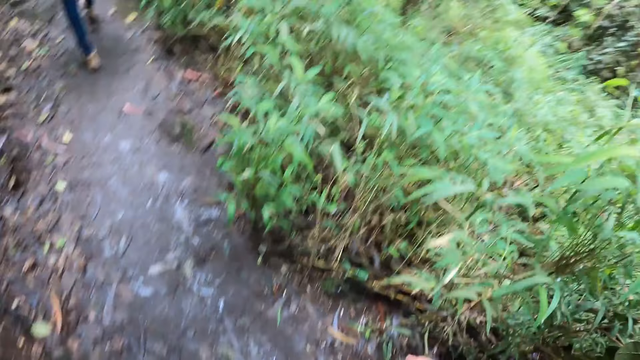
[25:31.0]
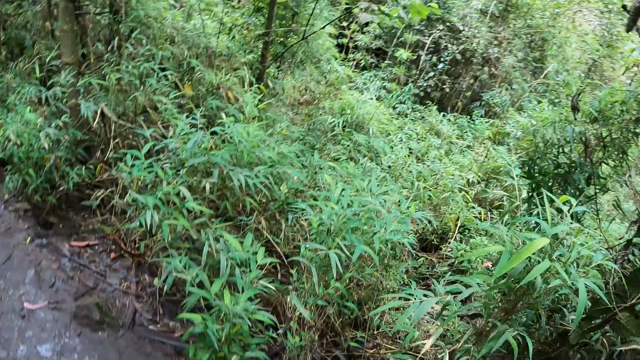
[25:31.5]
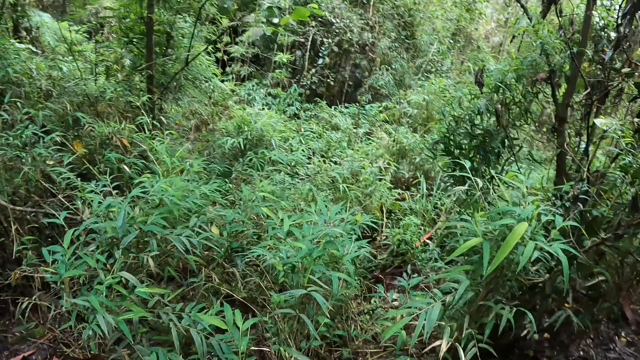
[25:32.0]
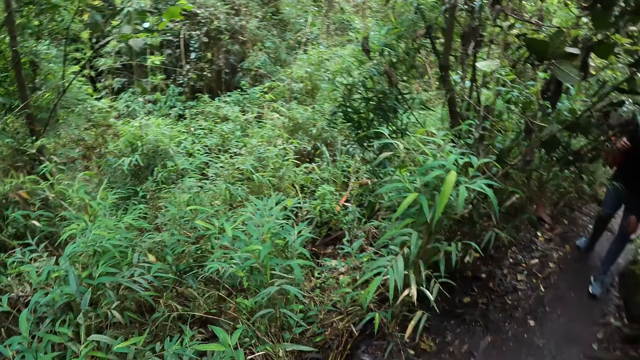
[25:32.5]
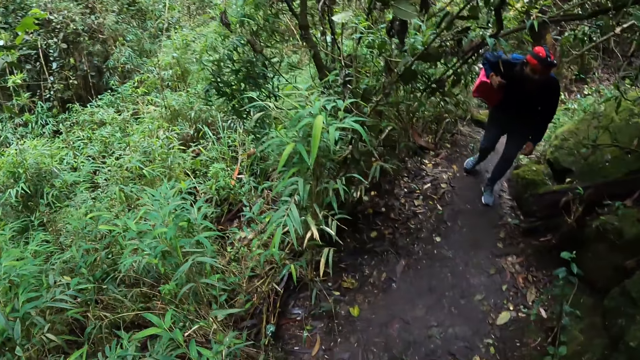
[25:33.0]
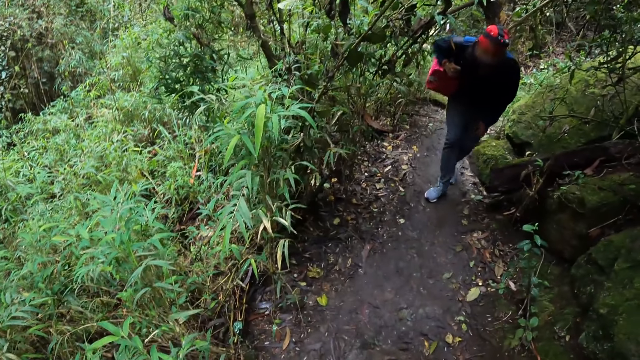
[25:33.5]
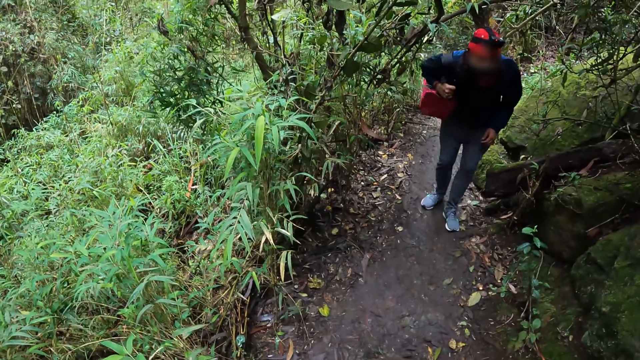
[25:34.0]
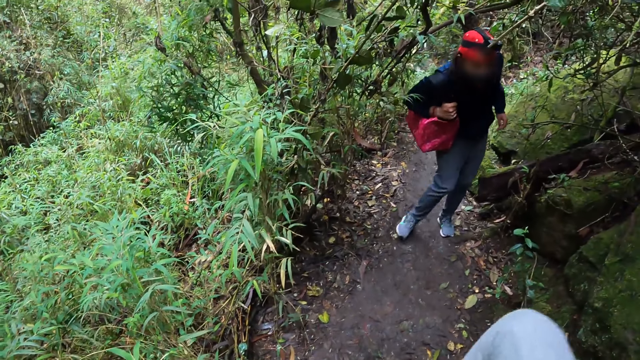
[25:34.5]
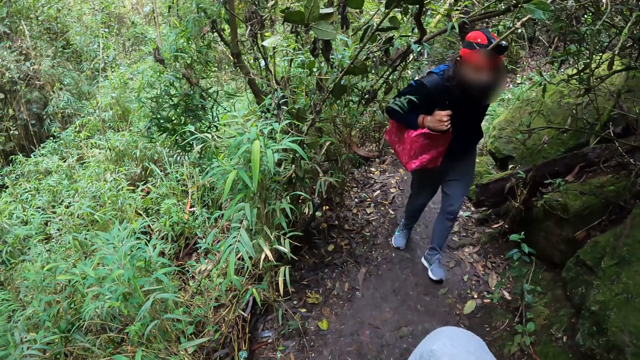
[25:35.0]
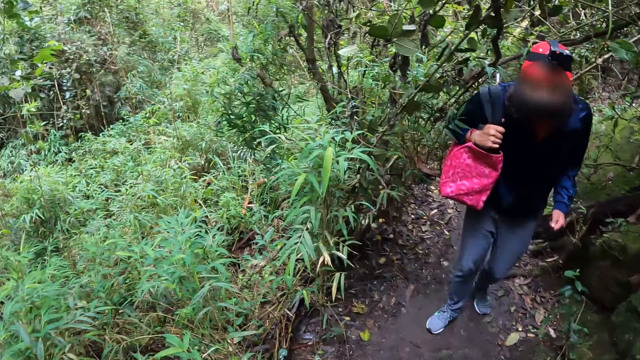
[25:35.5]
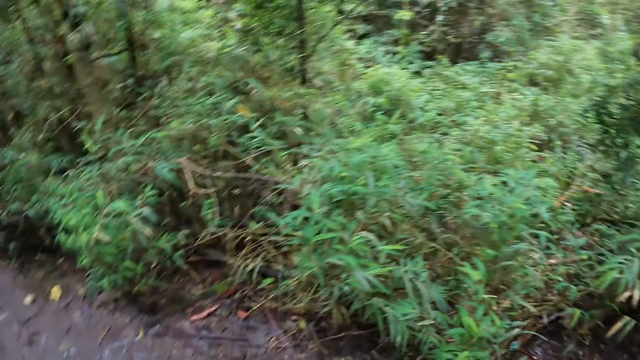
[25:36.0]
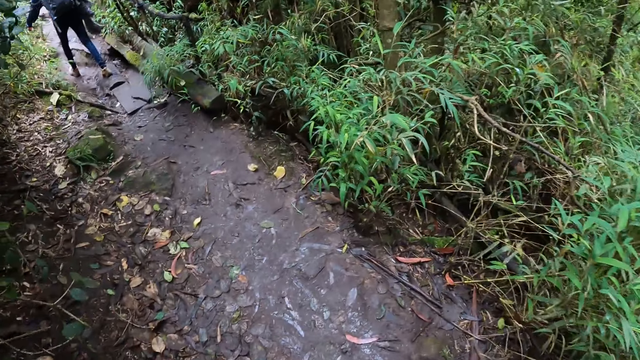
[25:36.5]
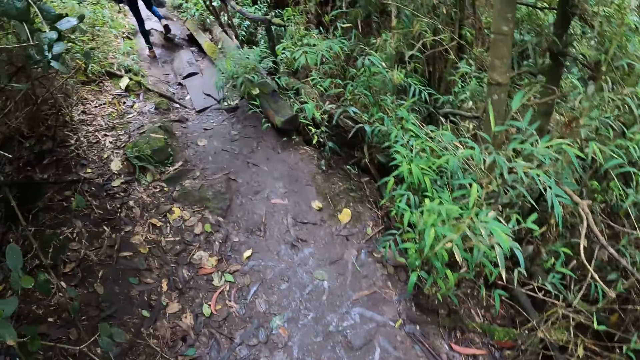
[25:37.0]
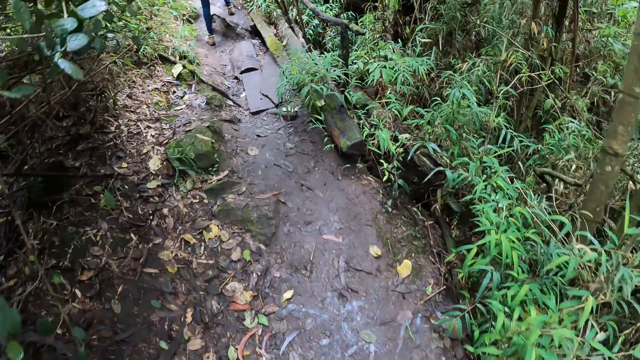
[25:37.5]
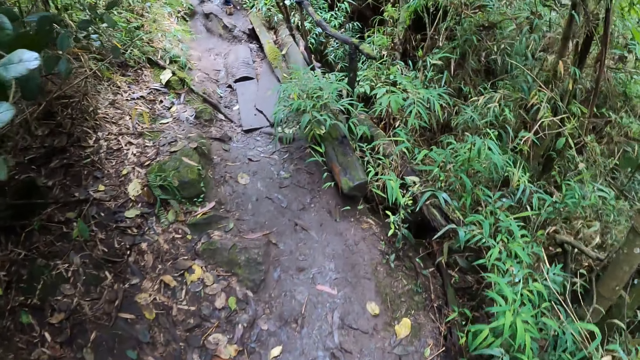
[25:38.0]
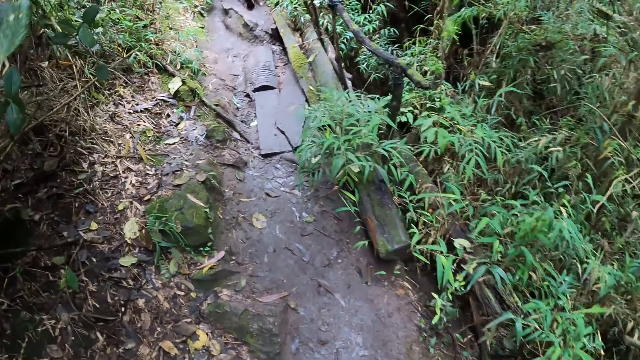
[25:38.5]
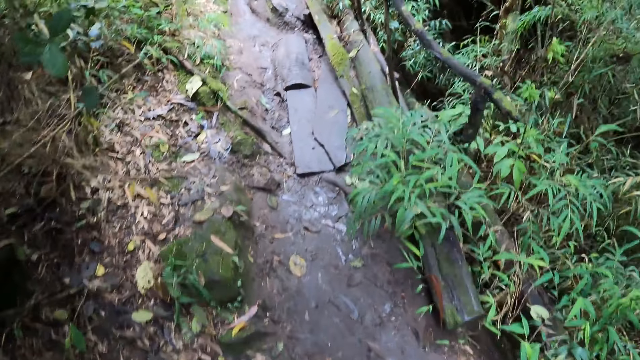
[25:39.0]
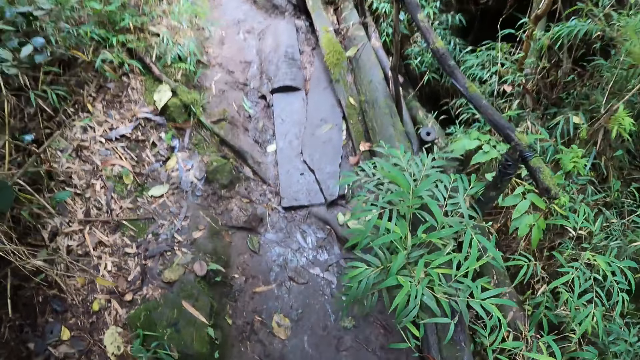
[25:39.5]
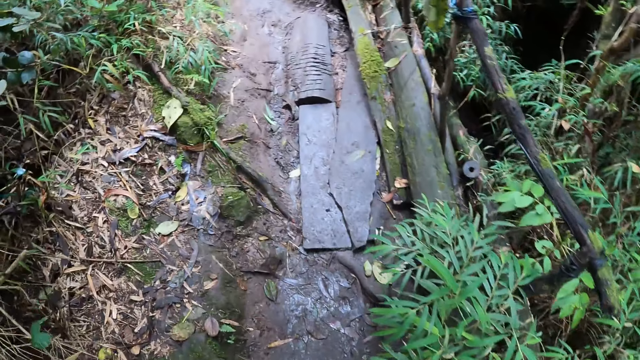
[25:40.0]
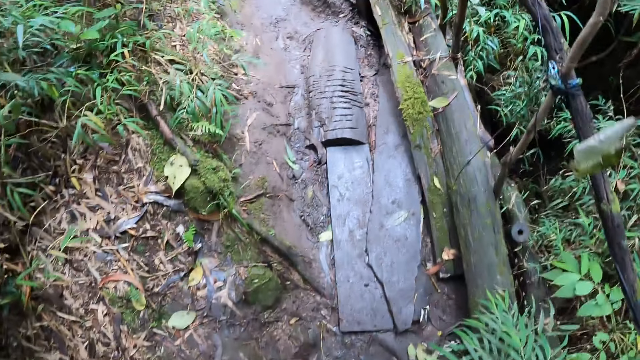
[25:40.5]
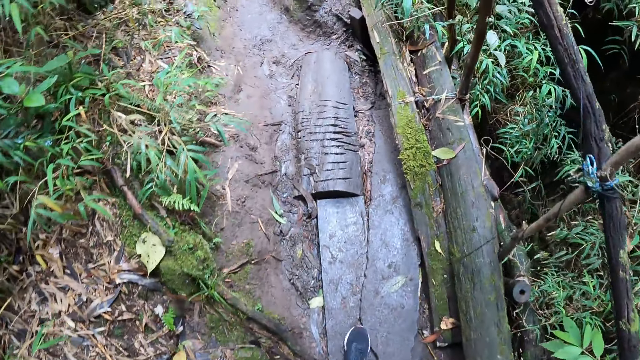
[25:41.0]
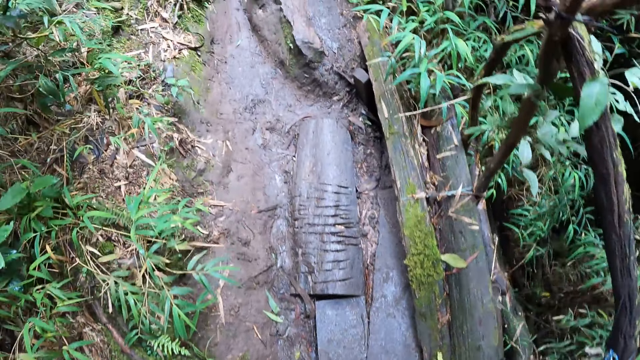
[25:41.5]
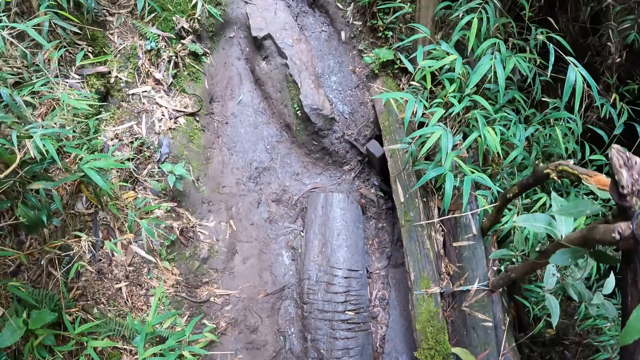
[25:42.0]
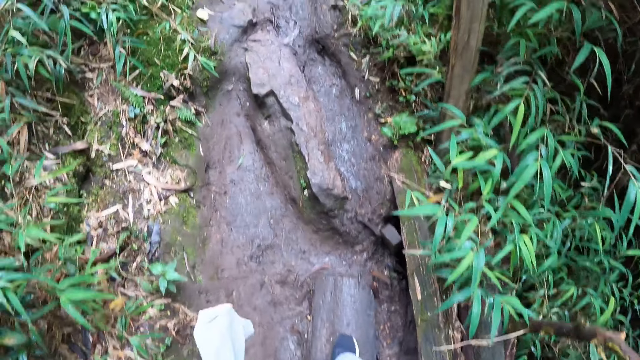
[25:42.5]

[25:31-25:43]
The camera wearer interacts with the woman.

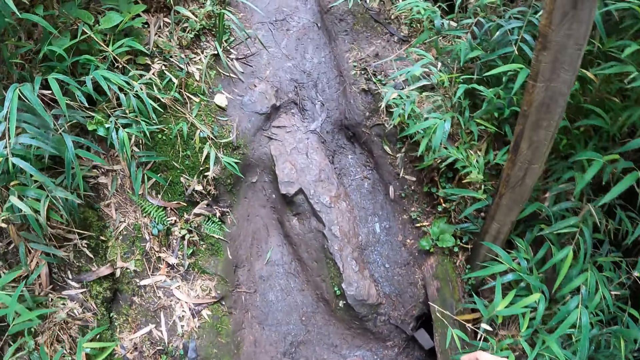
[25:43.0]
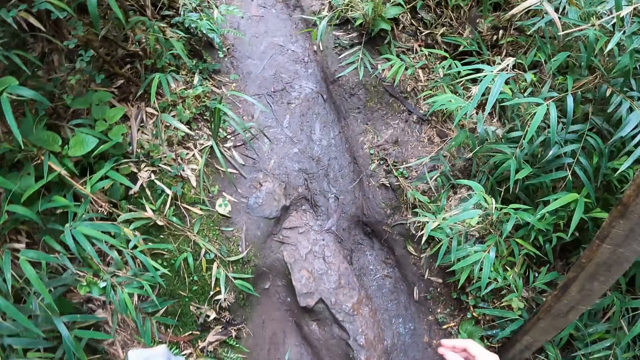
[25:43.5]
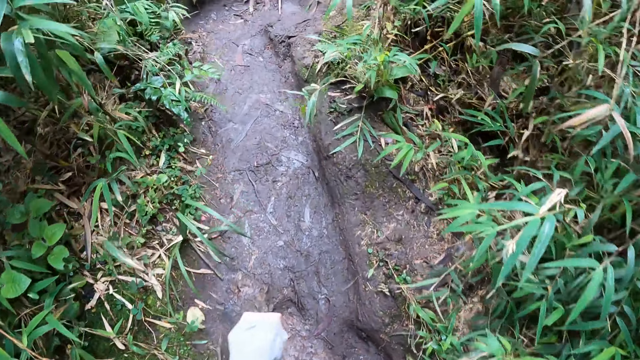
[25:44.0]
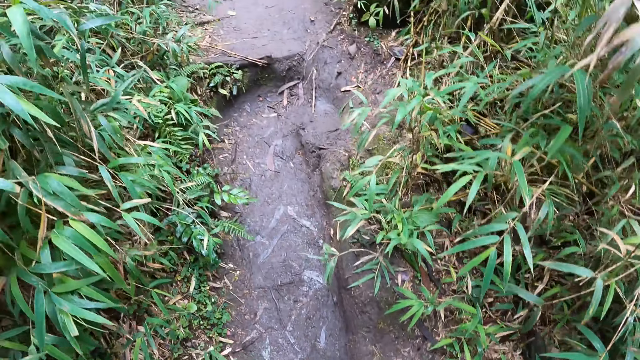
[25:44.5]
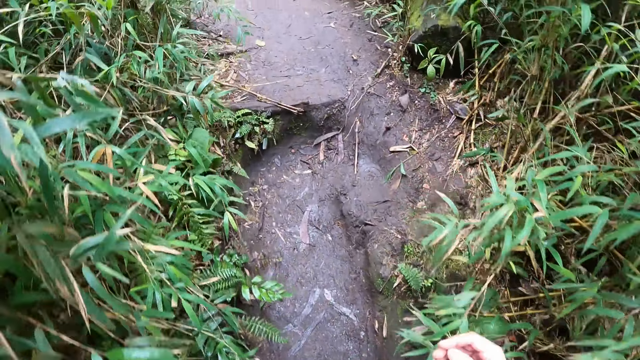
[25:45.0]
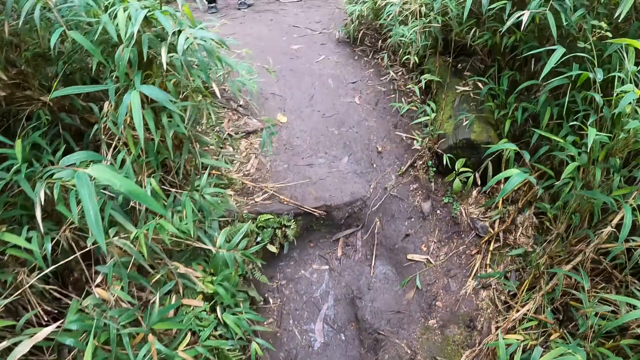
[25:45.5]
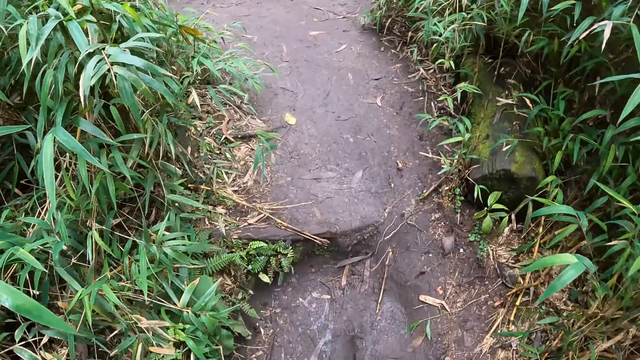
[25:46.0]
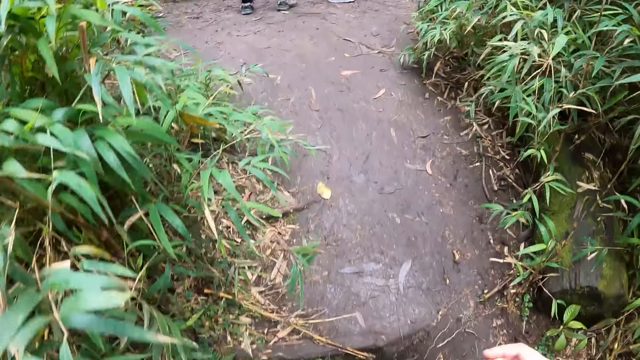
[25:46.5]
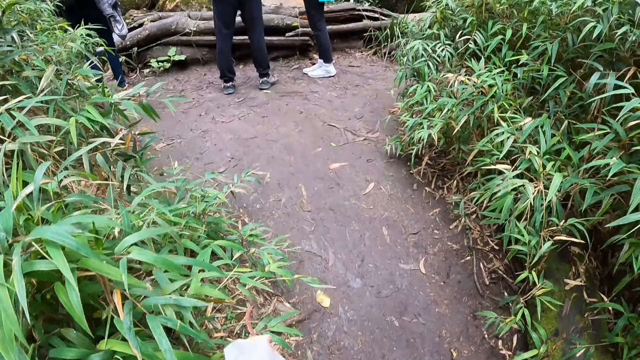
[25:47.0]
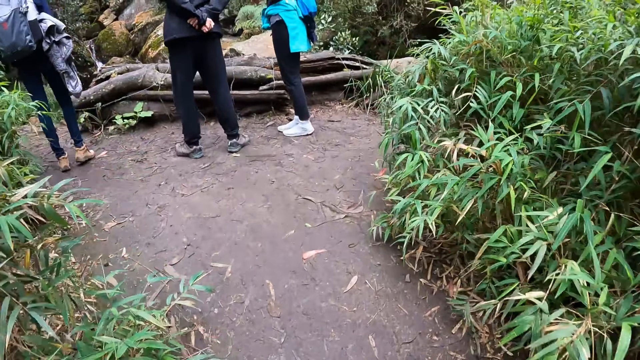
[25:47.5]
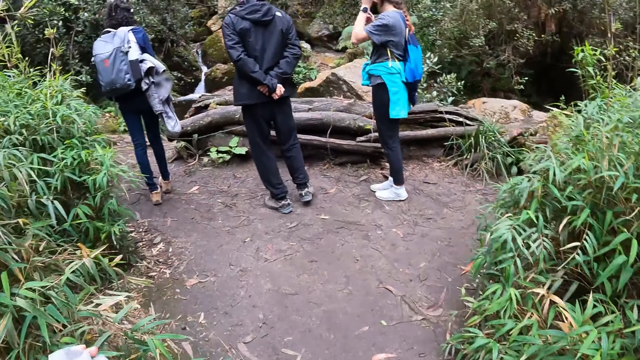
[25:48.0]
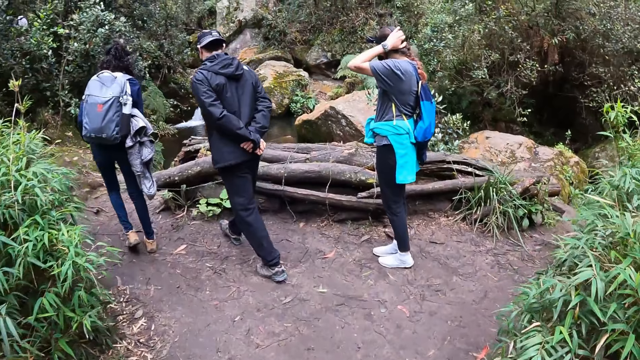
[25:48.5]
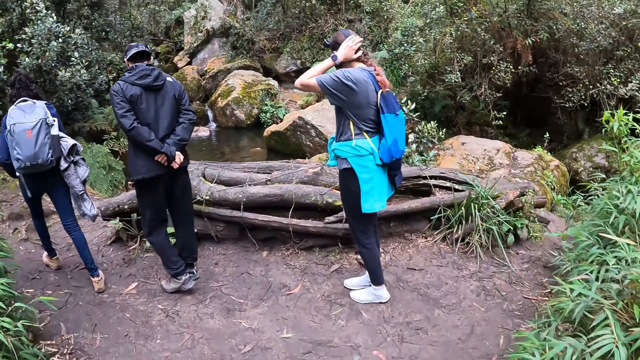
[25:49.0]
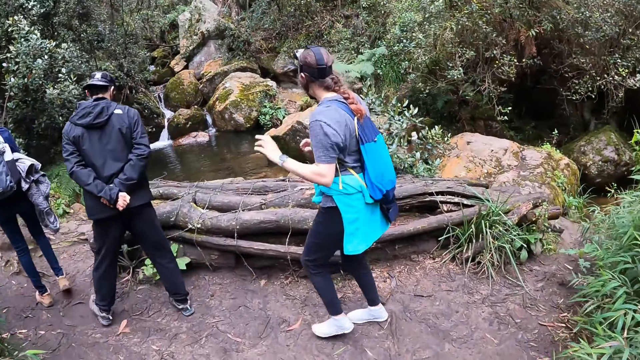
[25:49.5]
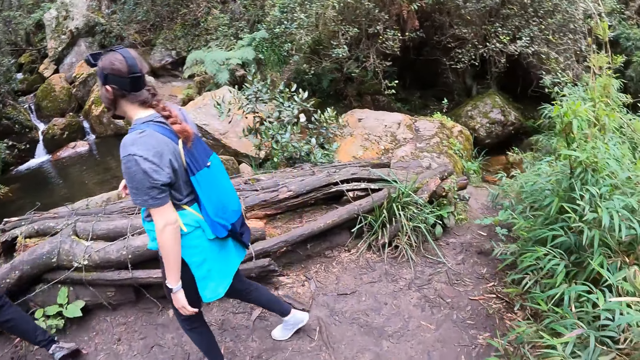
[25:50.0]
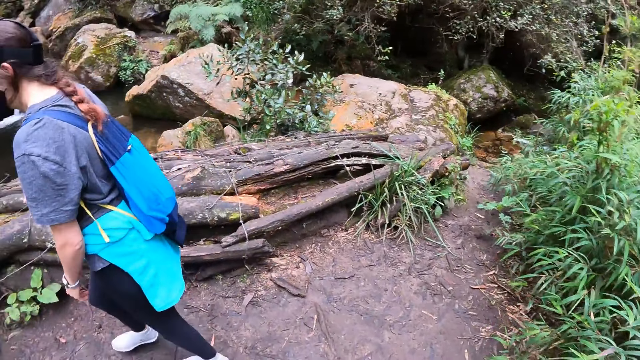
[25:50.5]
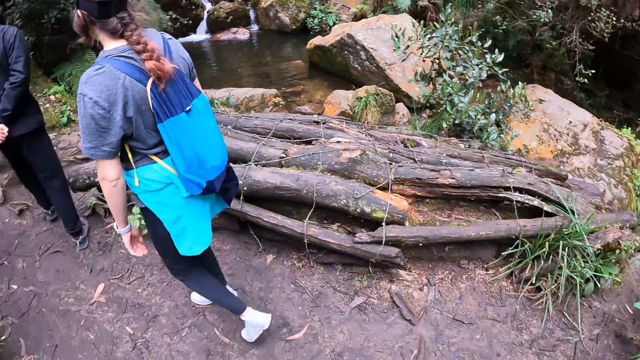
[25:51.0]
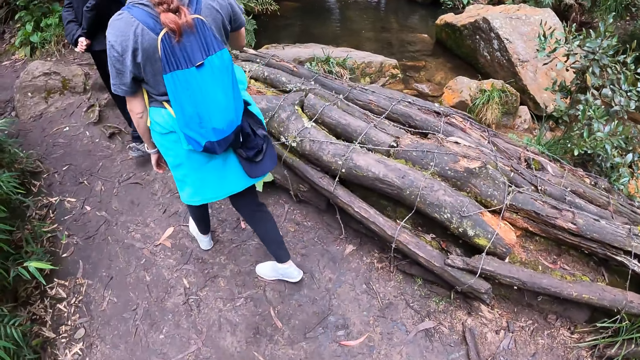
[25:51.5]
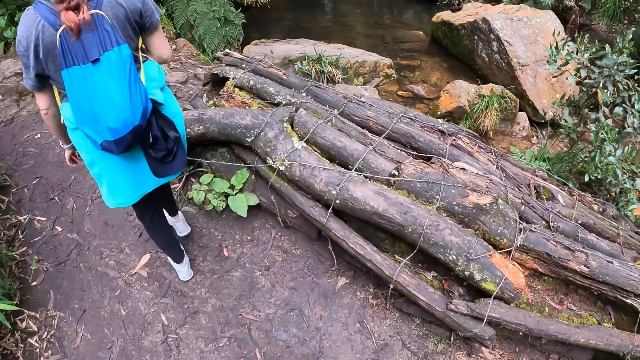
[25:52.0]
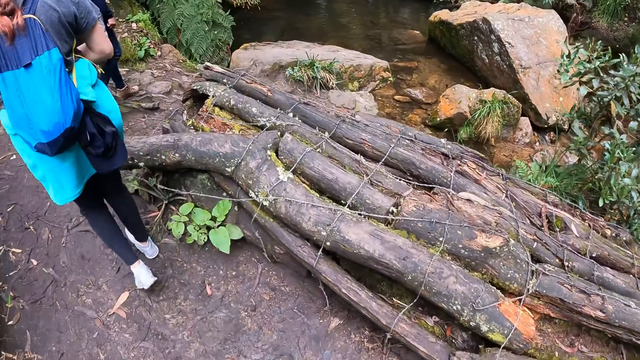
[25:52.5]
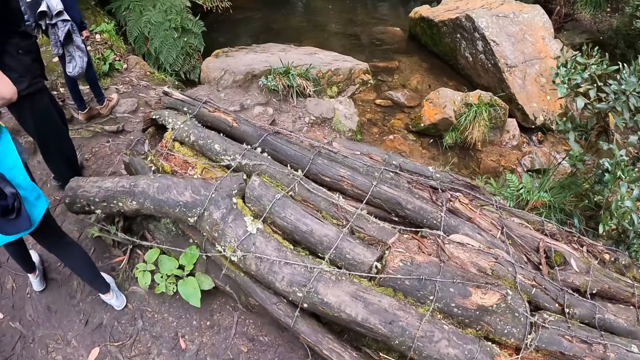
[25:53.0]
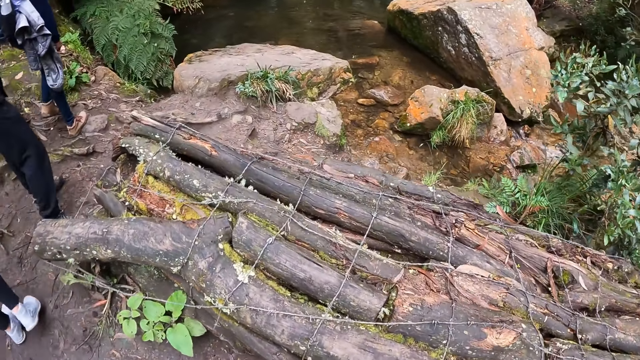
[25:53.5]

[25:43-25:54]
The man, the woman, and another woman approach a stream.
